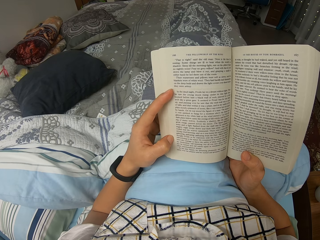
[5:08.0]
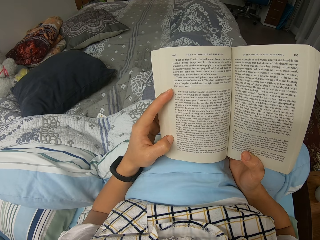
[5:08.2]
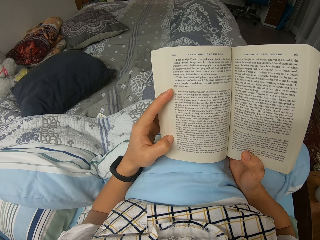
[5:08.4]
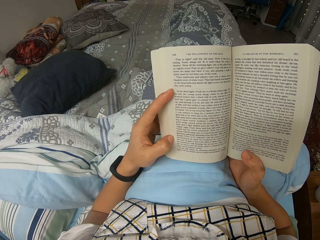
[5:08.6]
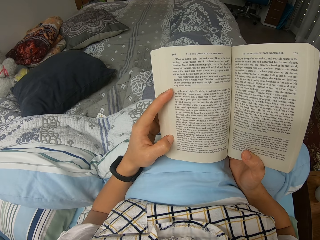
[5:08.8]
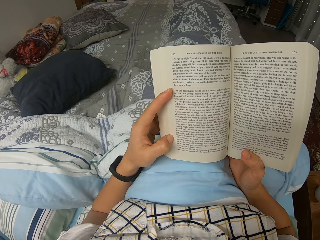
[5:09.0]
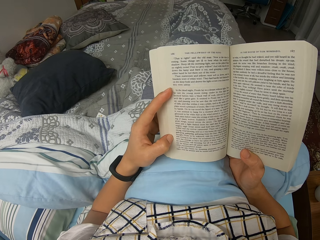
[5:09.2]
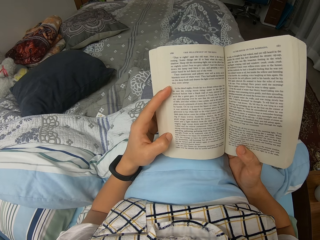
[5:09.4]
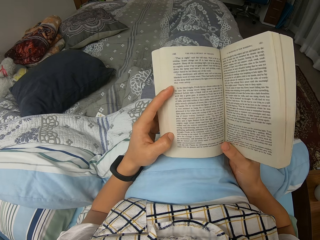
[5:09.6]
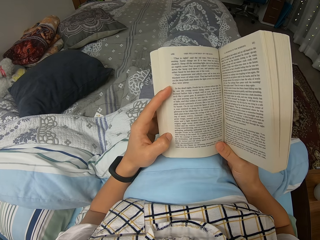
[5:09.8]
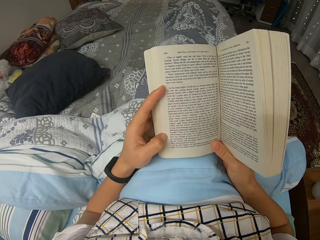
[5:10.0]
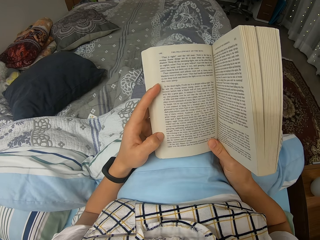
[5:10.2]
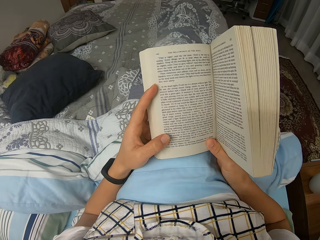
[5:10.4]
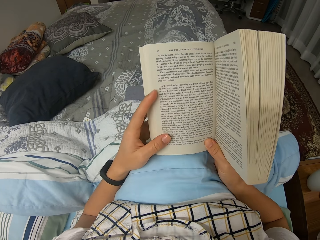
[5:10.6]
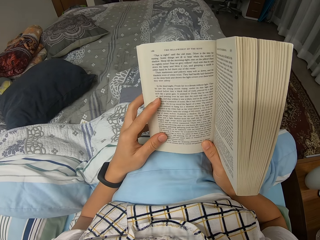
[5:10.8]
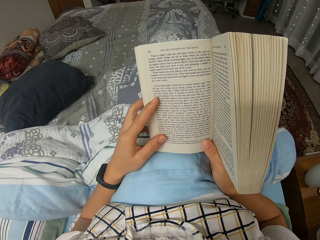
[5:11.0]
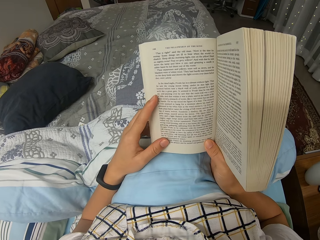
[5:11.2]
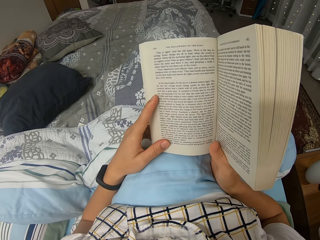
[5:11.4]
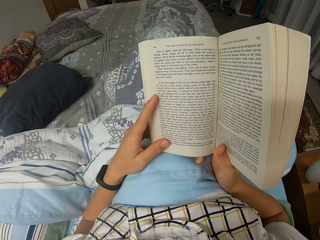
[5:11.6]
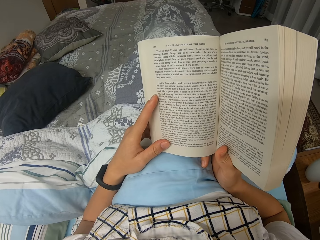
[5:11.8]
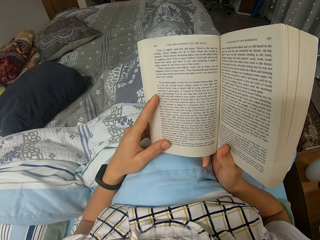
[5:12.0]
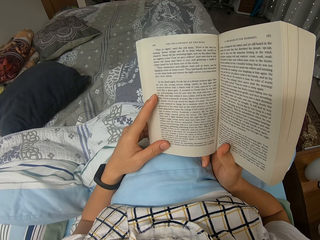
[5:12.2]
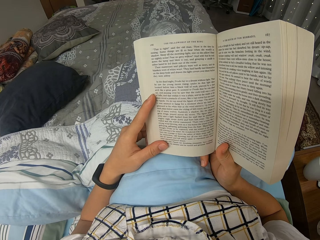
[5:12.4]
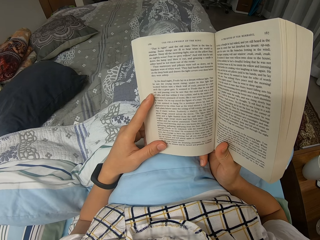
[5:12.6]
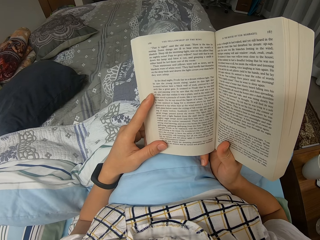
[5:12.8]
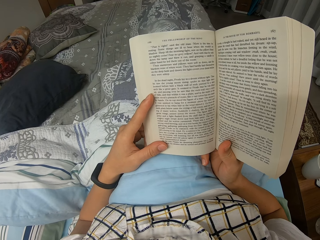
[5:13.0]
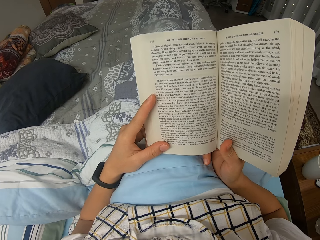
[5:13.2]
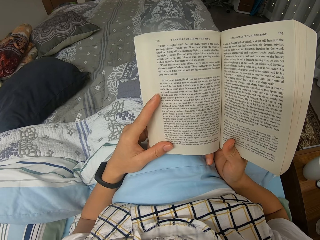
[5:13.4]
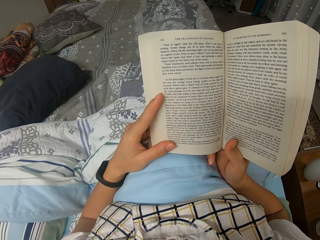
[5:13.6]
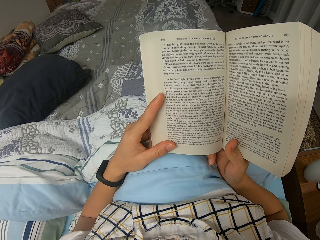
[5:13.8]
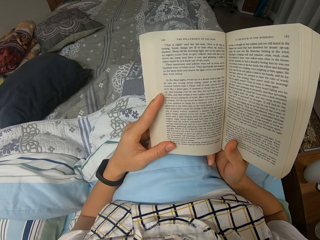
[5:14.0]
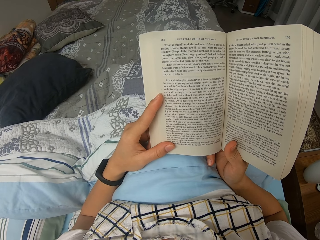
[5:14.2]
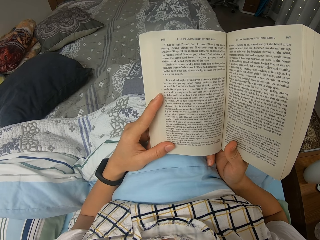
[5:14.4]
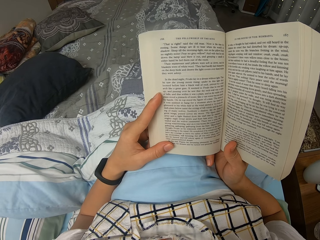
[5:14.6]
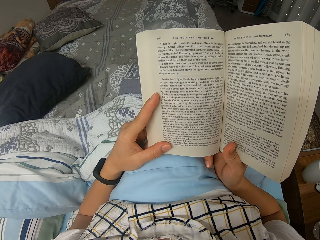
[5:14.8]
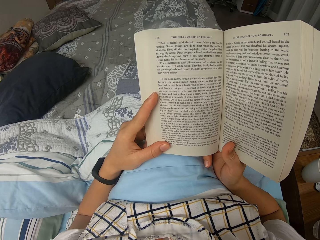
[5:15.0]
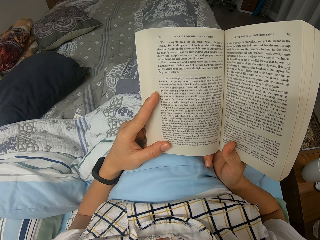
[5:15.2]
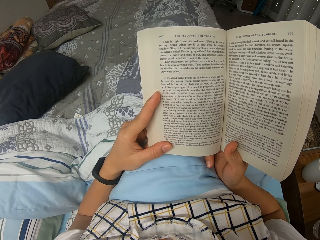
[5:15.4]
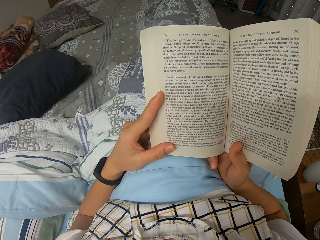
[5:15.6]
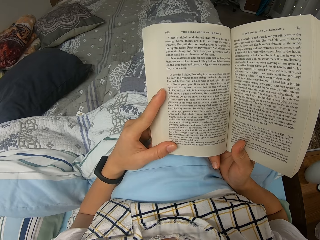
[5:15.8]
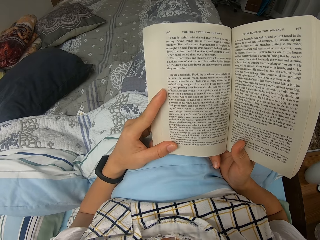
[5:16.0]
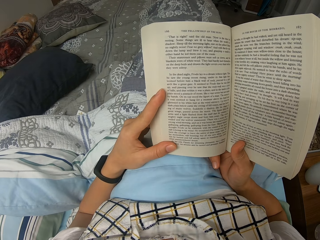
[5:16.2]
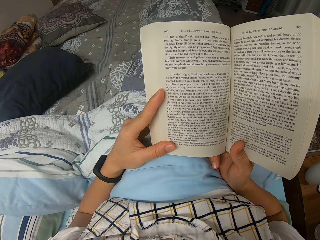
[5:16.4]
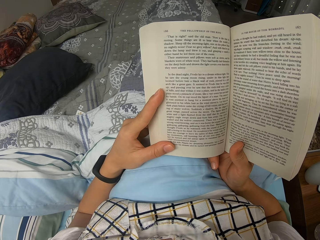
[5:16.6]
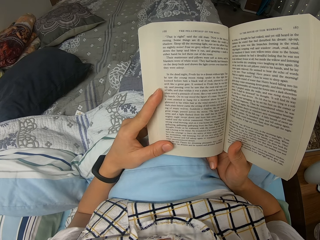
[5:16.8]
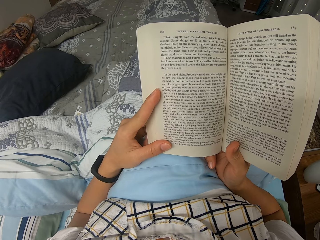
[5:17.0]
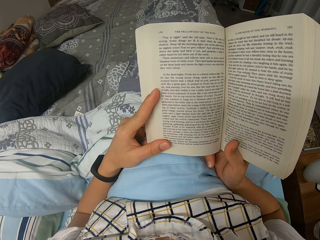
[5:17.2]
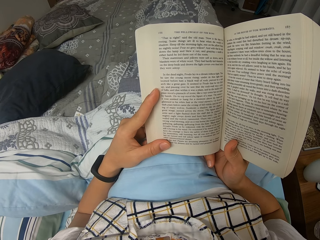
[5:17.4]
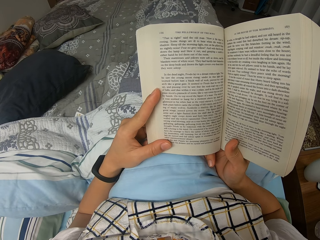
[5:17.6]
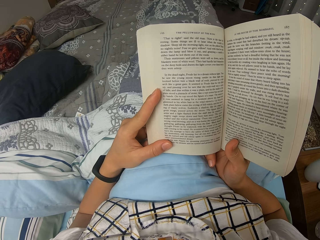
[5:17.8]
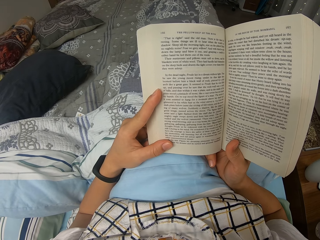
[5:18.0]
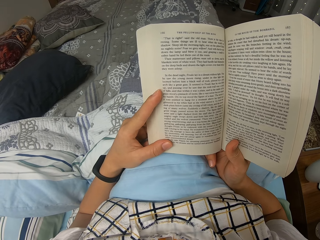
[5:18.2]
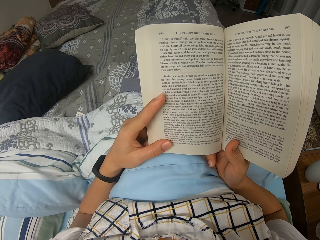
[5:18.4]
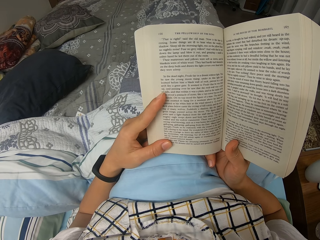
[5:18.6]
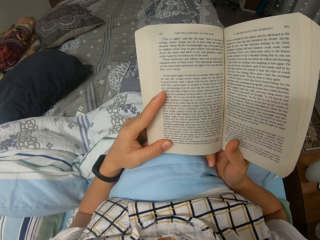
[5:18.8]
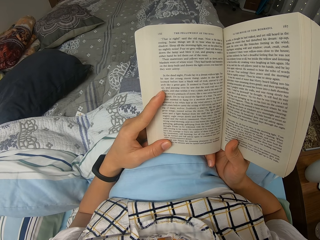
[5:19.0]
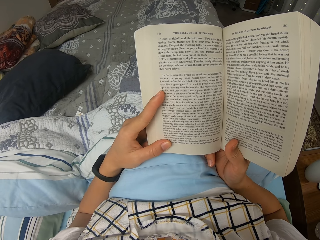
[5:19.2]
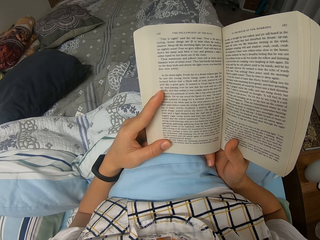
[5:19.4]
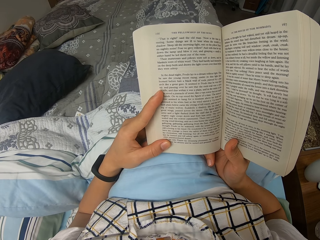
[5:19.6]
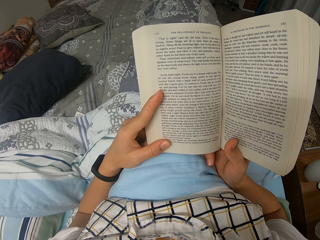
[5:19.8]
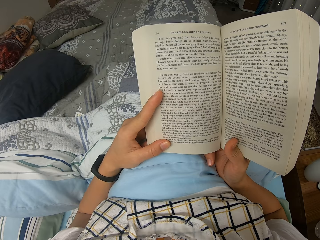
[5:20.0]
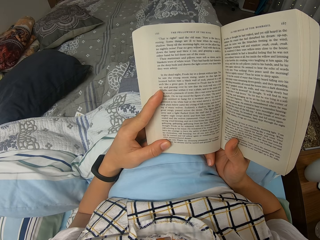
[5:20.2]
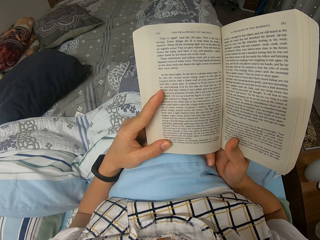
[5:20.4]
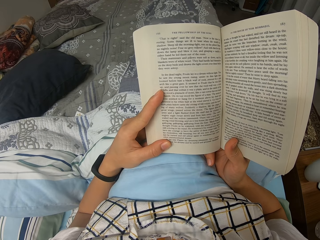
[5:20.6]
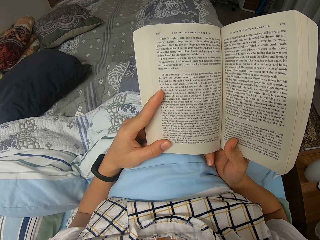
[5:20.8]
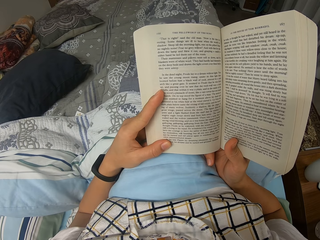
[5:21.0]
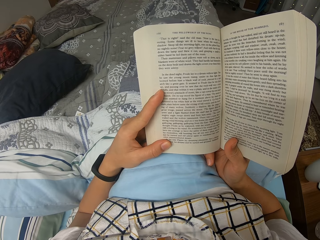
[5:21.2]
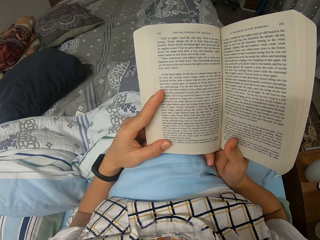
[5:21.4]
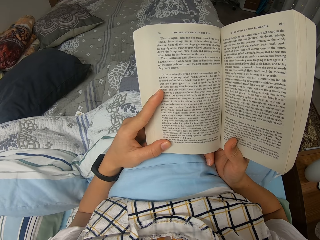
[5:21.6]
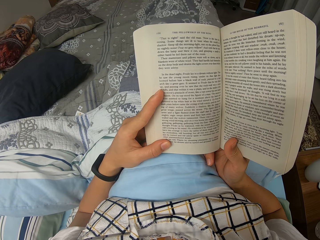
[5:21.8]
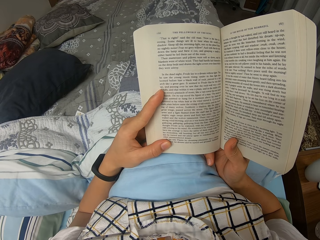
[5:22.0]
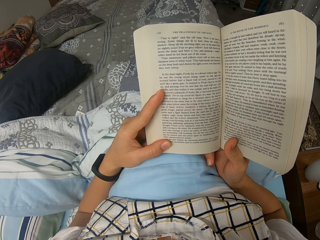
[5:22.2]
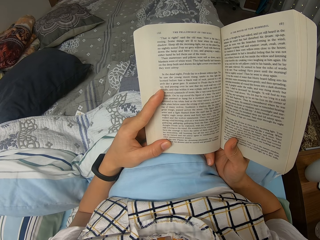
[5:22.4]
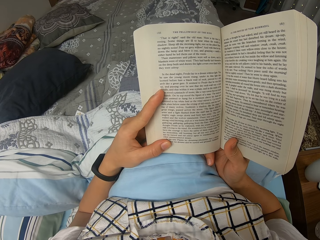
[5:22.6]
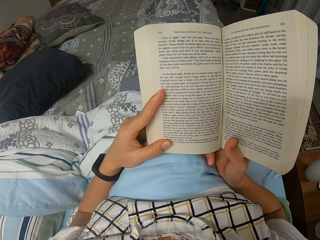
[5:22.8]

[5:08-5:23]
The camera wearer moves the legs inside the duvet, reads through the novel, and moves the novel slightly. They read through the novel.

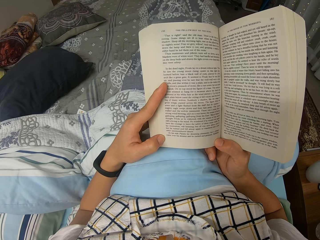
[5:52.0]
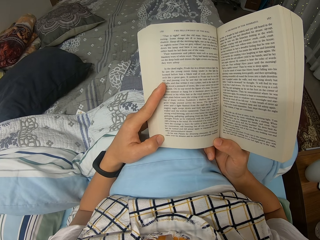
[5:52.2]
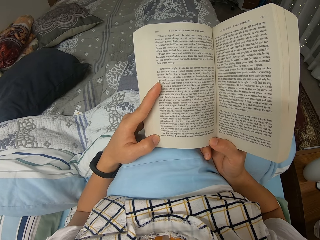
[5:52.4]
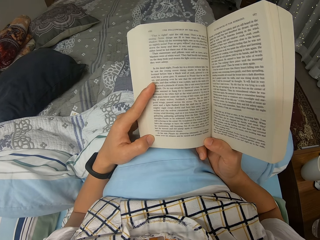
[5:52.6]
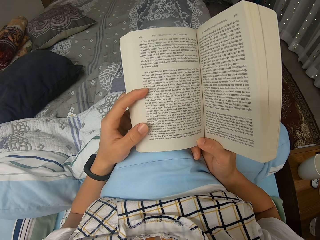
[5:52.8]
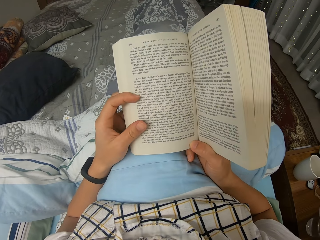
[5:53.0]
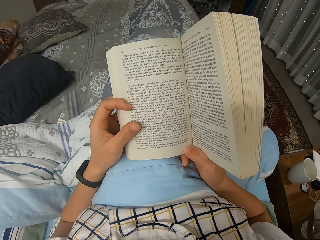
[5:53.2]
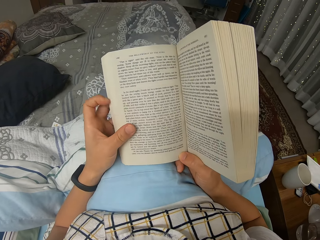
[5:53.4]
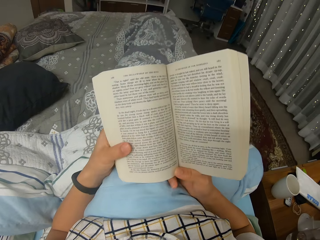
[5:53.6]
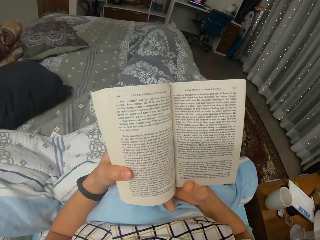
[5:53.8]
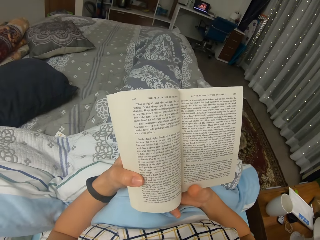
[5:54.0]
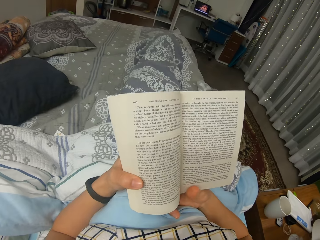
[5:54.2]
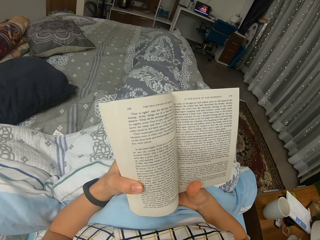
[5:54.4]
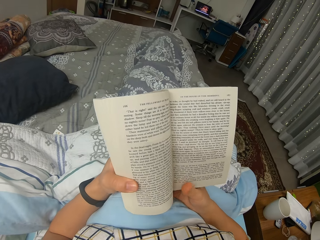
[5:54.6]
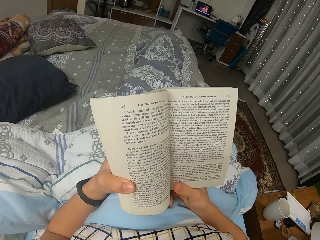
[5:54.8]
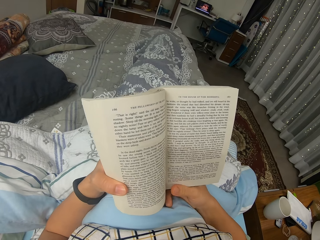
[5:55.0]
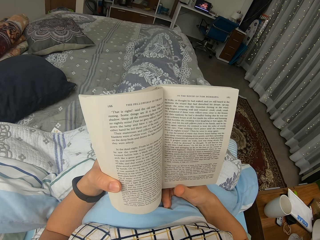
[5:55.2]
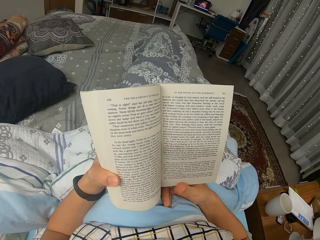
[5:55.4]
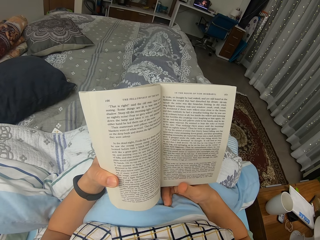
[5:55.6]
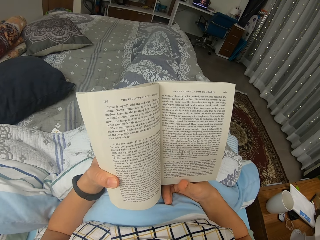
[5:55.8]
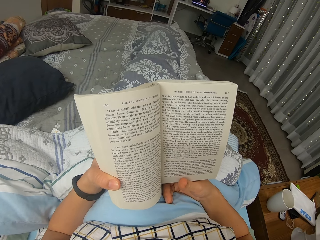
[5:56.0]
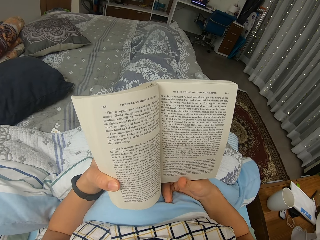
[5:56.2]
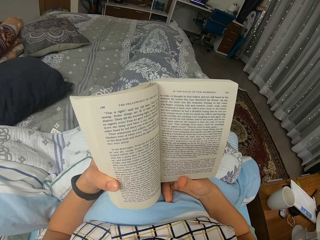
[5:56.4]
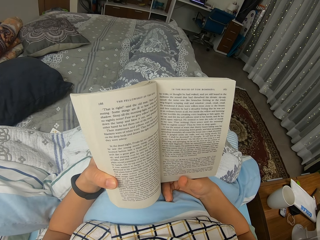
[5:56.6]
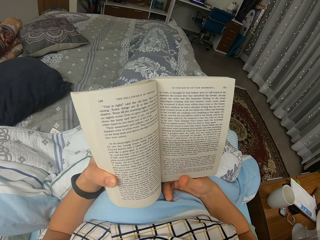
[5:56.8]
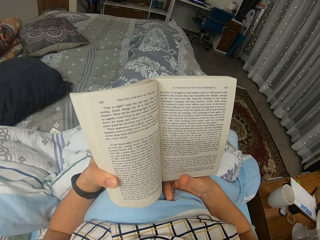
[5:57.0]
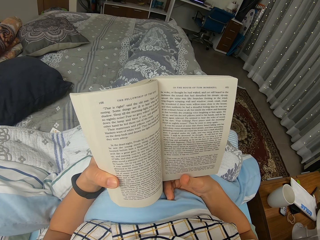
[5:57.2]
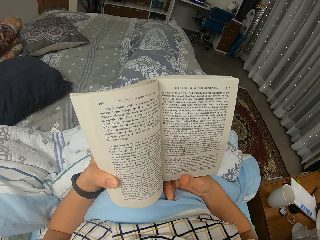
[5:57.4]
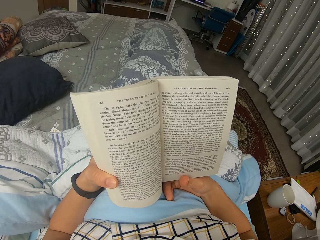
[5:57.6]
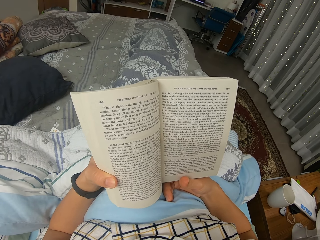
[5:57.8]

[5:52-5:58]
The camera wearer reads through the novel and moves the position of the novel slightly. They read through the novel.
